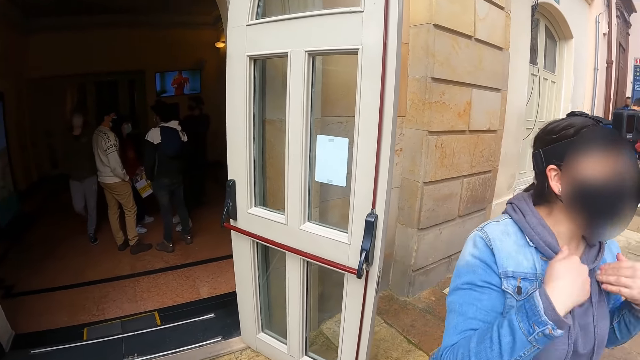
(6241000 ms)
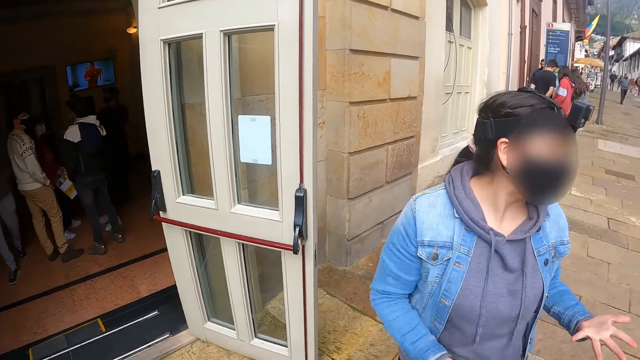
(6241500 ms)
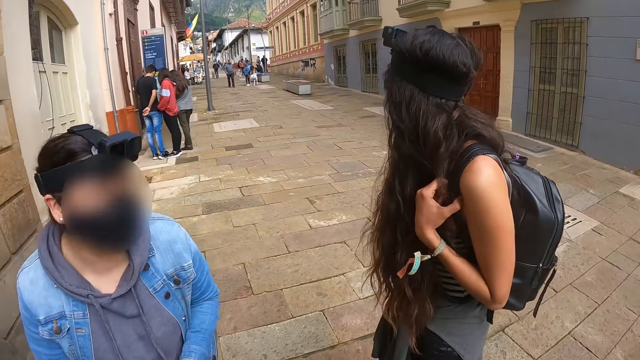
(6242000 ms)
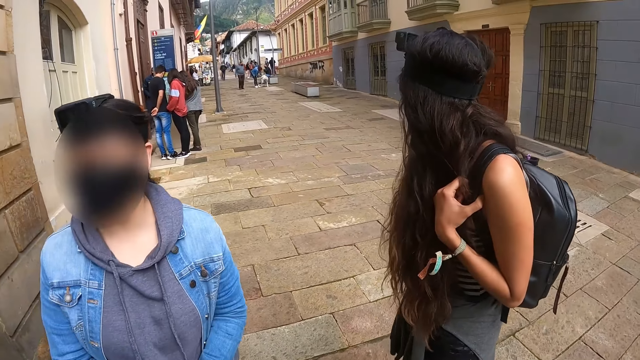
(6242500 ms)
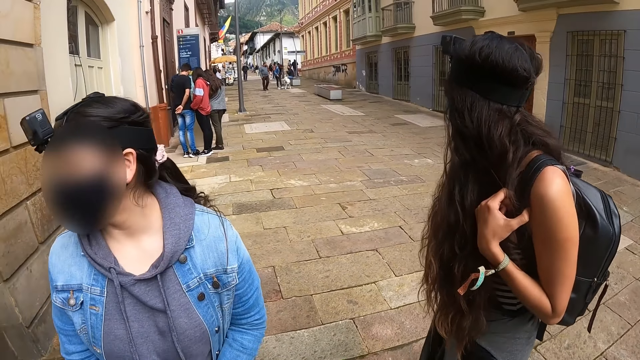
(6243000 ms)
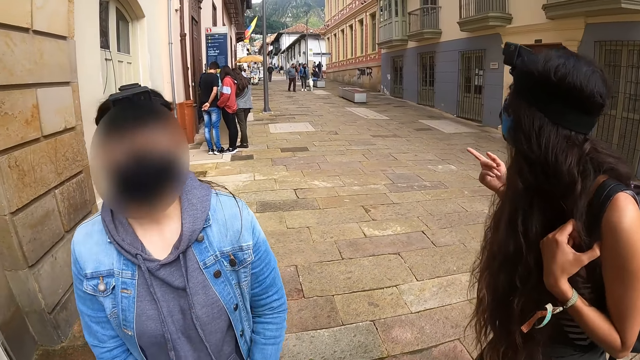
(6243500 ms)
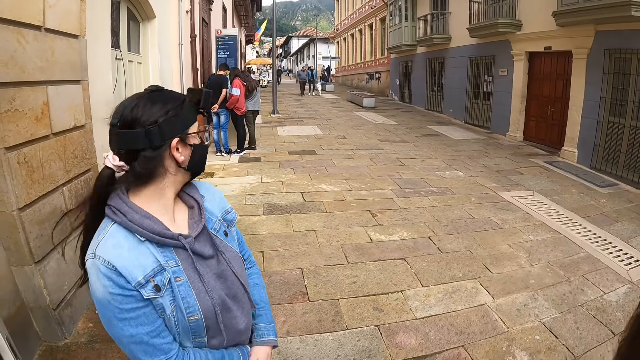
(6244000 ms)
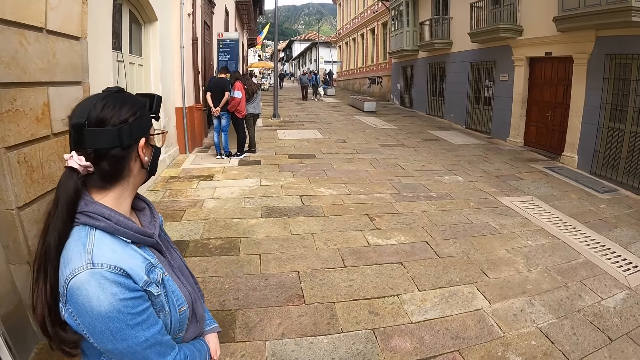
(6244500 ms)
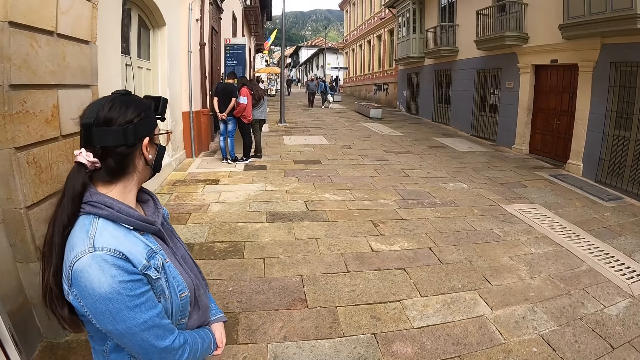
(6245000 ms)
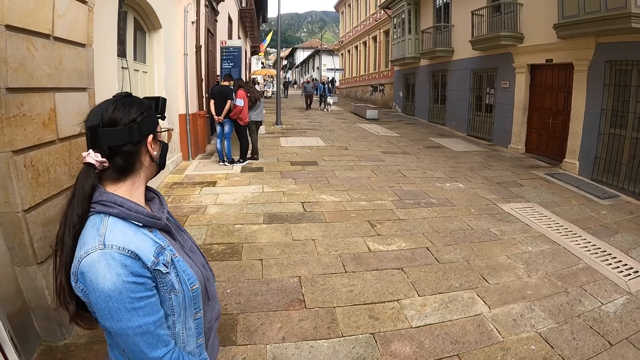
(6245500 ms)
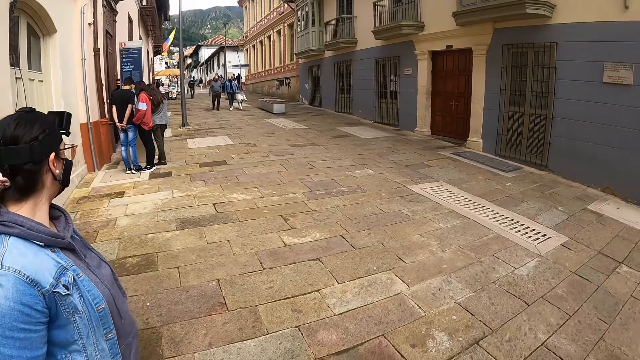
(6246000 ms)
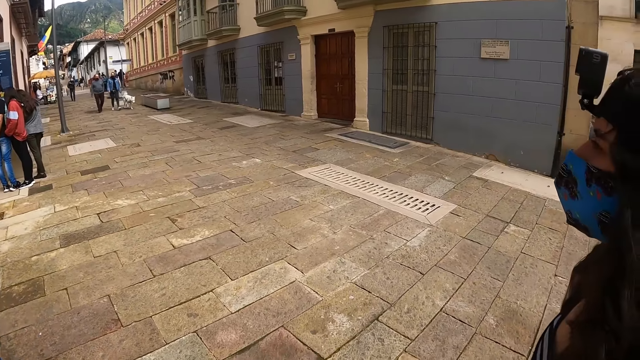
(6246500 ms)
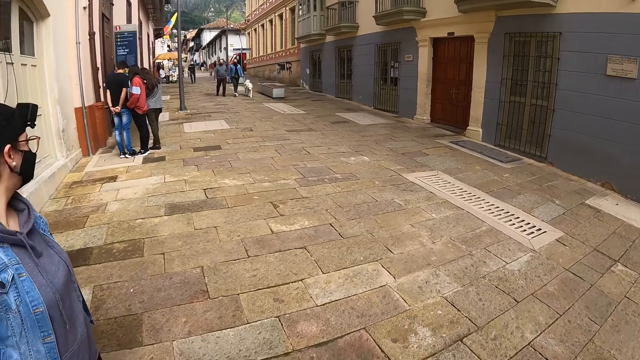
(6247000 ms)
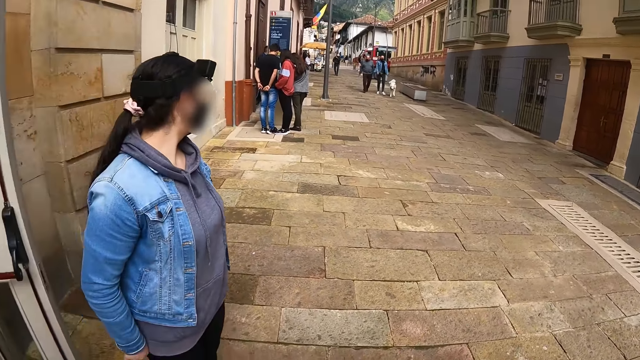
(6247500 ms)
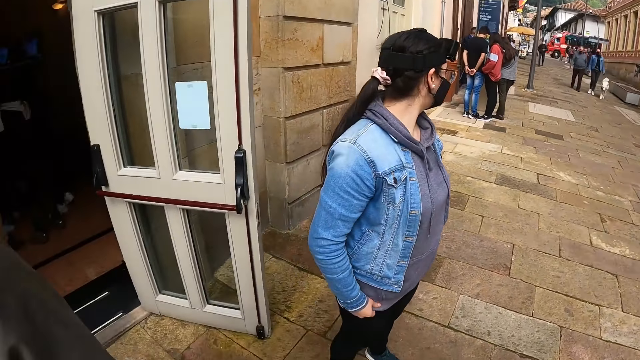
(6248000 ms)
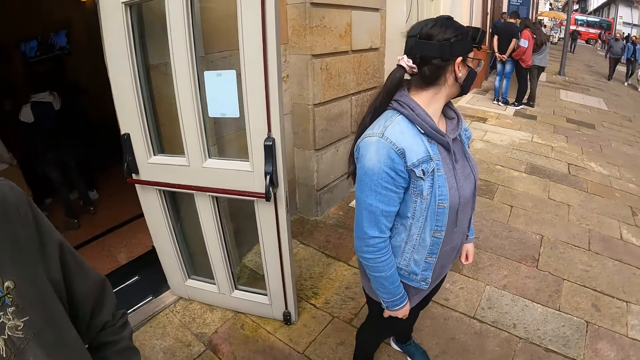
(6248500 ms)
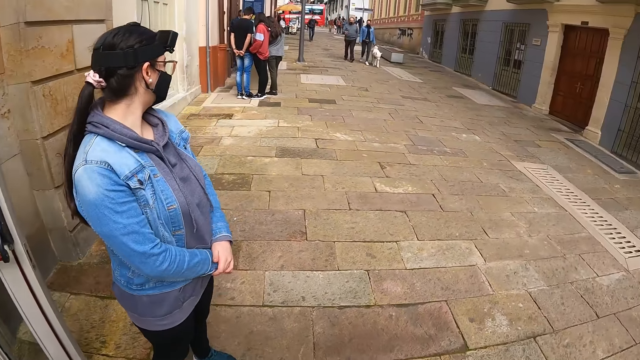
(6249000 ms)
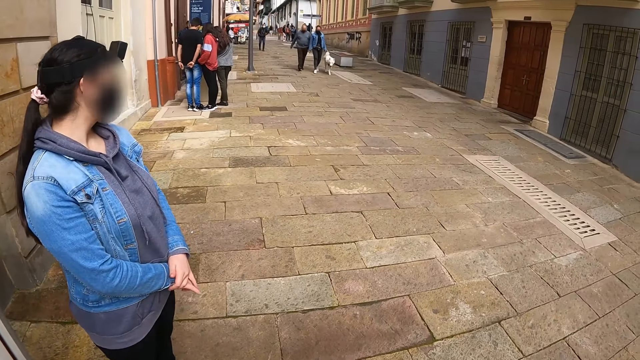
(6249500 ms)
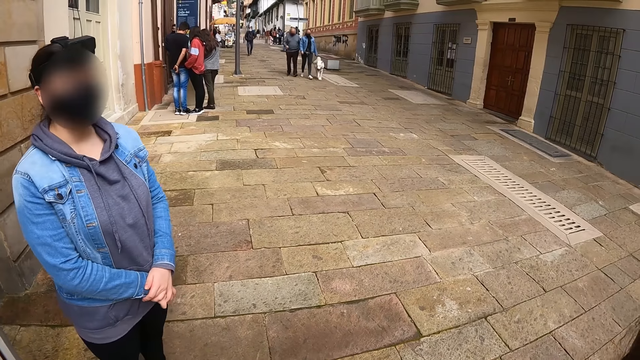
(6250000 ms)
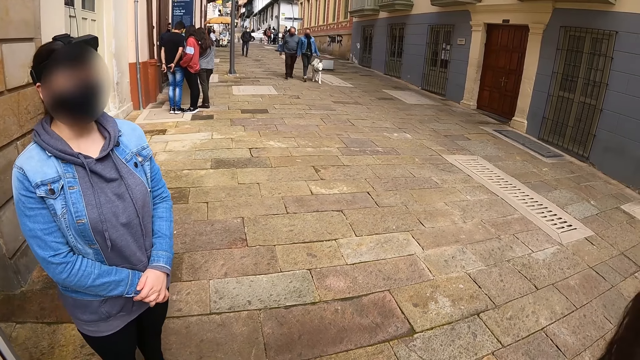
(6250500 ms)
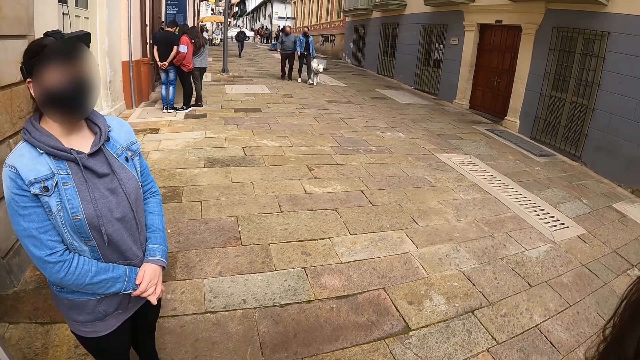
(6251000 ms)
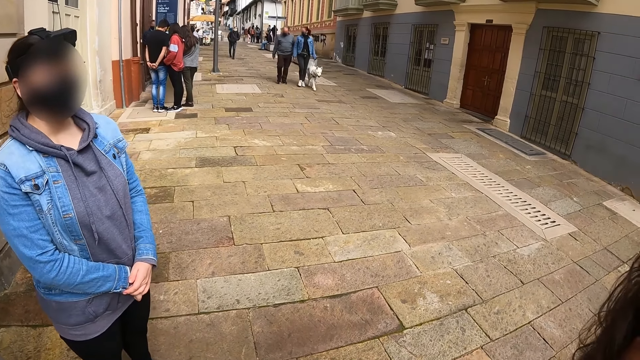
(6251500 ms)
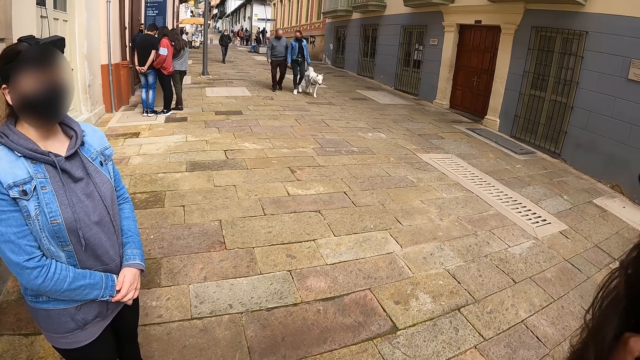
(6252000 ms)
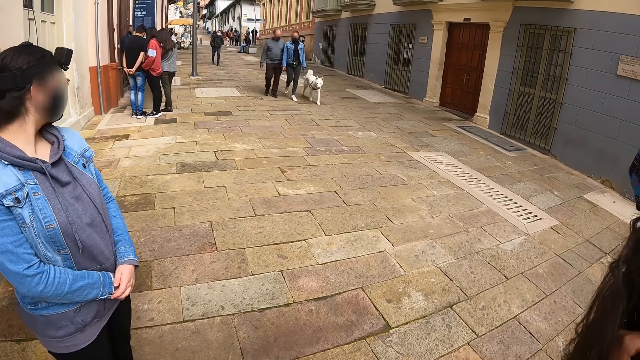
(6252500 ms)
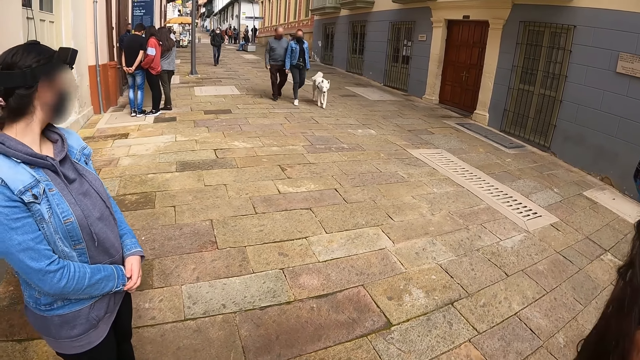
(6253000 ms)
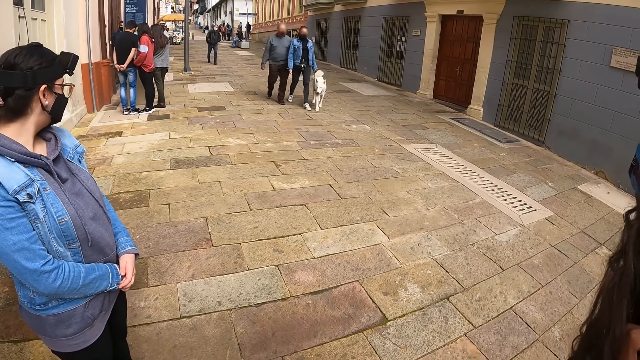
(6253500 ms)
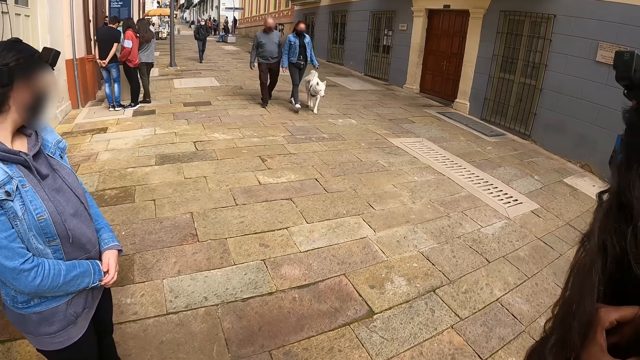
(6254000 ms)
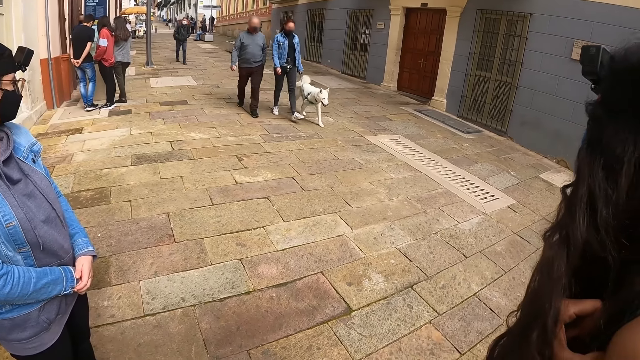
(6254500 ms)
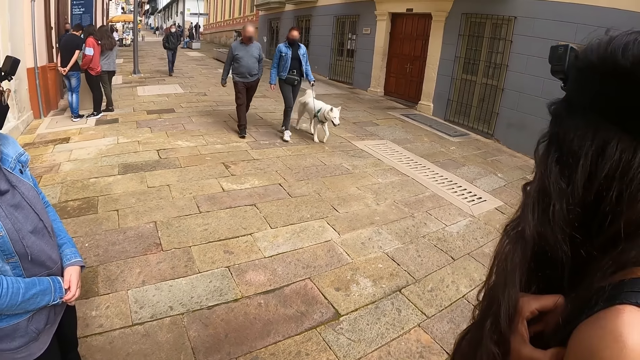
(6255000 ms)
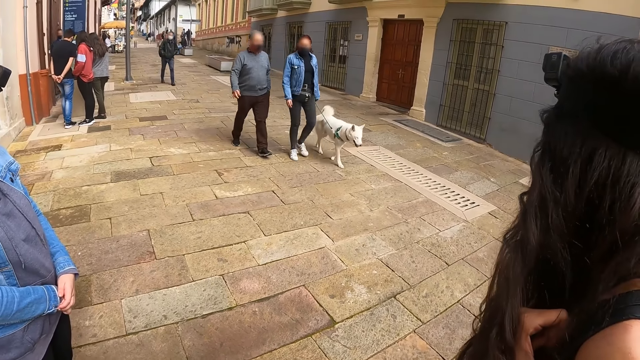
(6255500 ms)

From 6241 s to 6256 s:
A woman moves both hands. The woman looks back. The camera wearer looks around. The woman stands beside the camera wearer. The woman looks back.

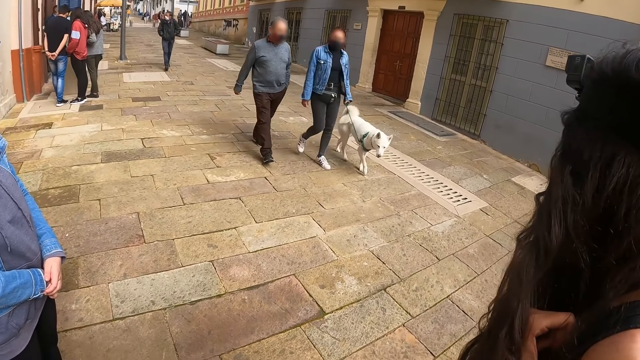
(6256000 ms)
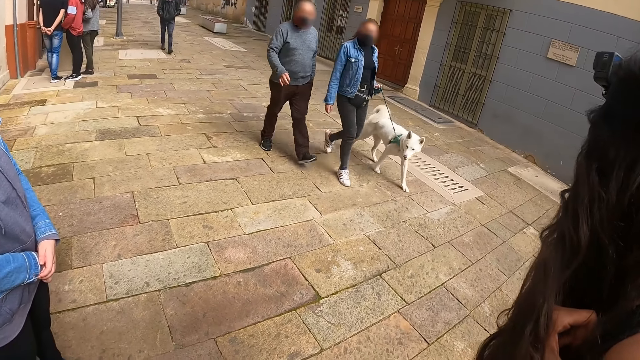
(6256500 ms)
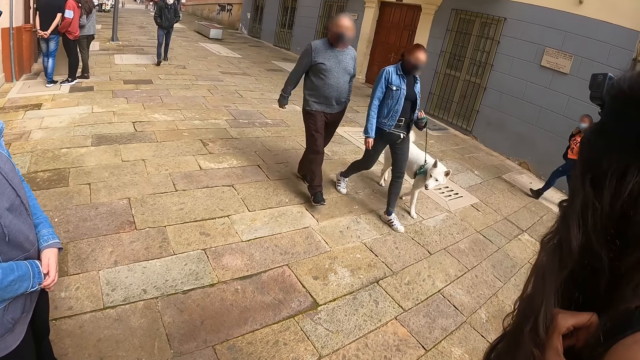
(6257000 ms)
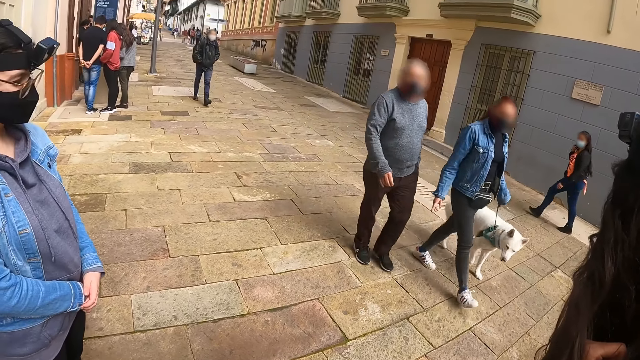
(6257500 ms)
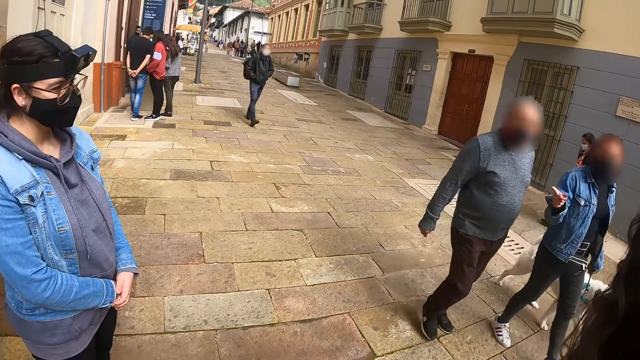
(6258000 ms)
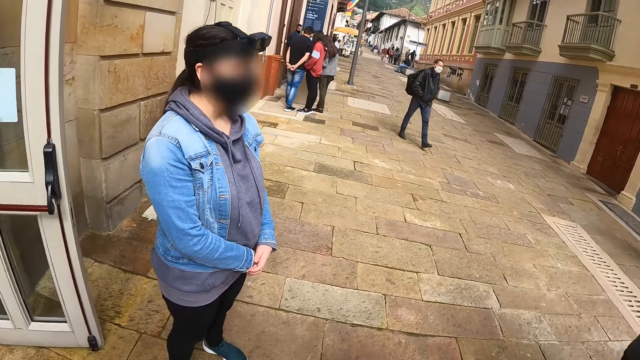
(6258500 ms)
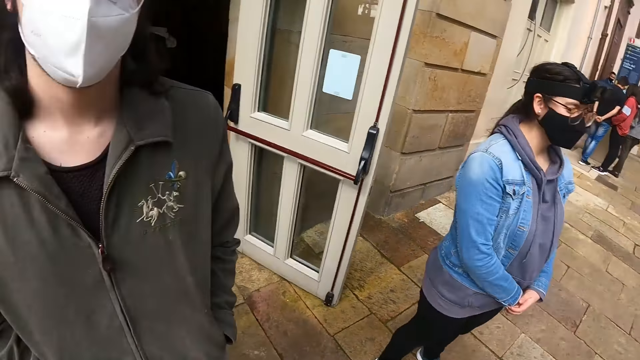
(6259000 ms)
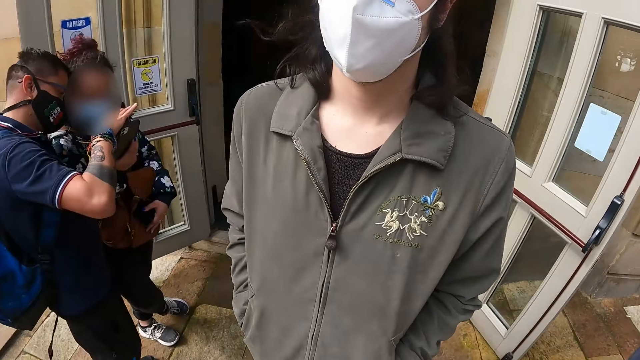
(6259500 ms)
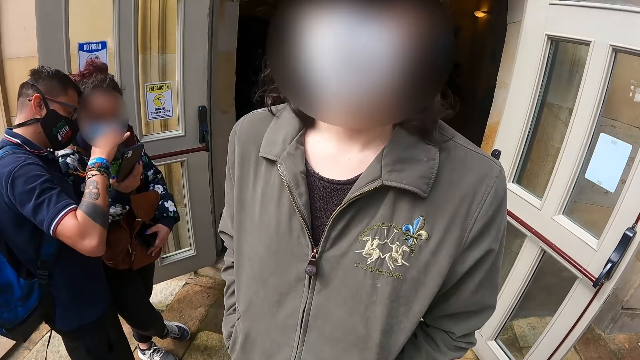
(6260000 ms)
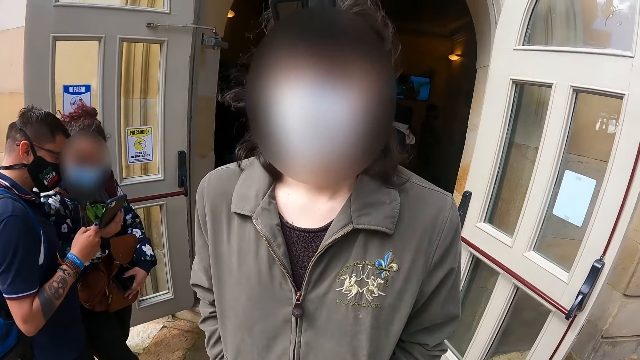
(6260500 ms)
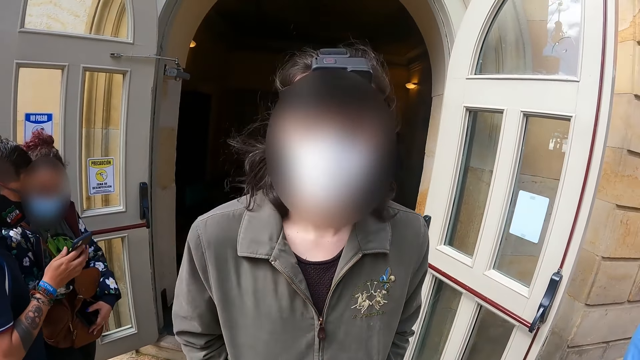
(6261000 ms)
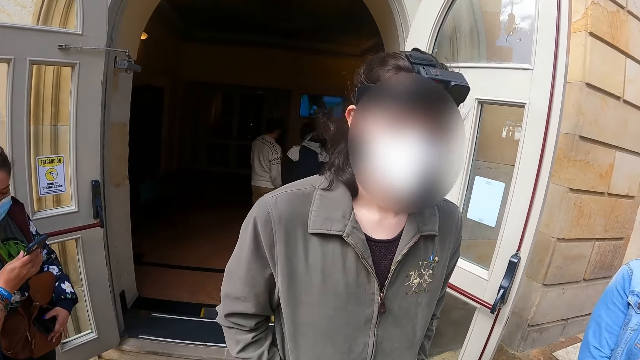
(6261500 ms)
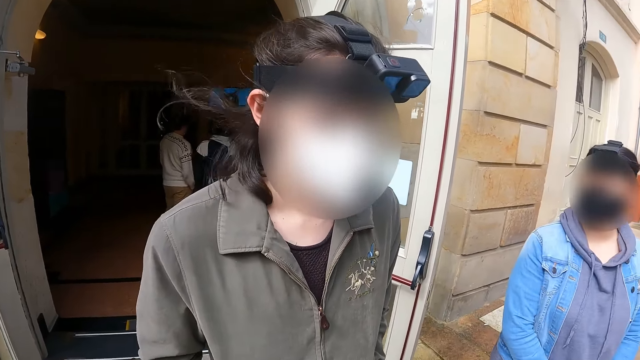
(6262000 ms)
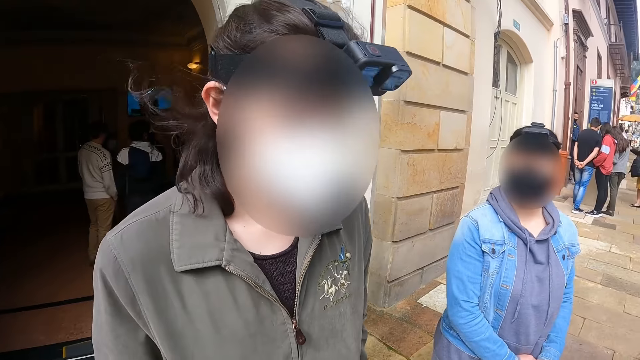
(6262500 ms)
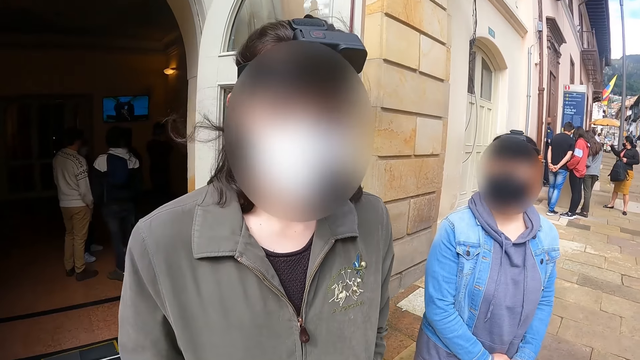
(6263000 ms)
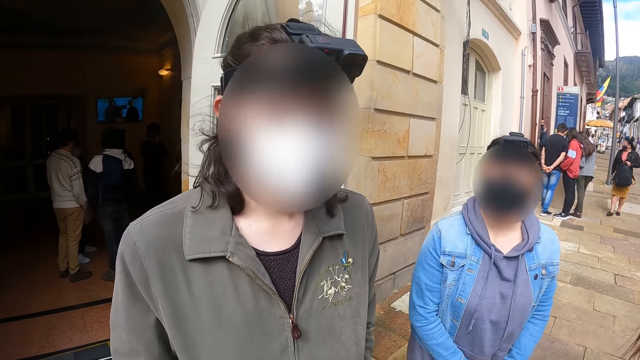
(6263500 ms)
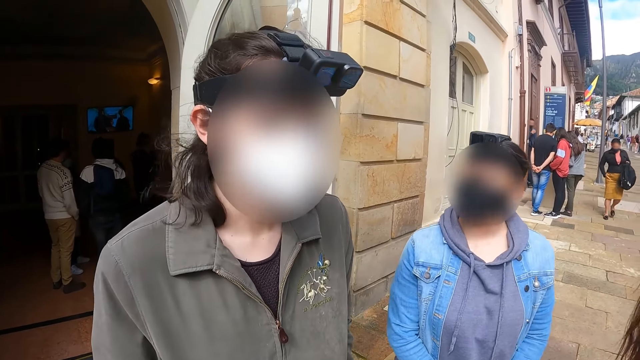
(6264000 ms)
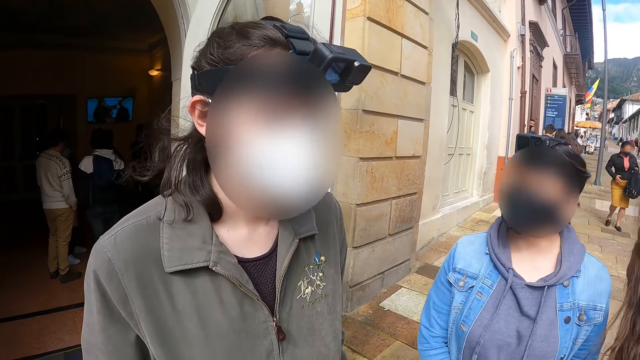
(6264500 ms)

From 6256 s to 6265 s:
The camera wearer looks around. A man stands beside the camera wearer.
